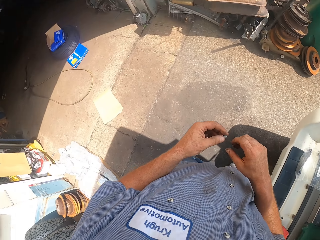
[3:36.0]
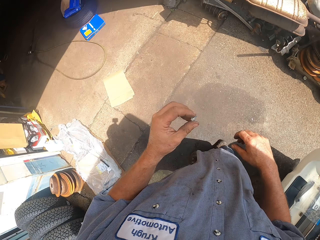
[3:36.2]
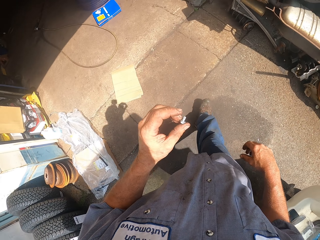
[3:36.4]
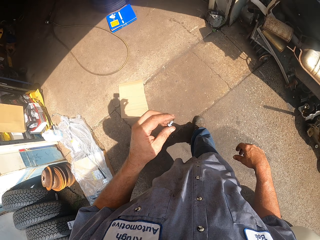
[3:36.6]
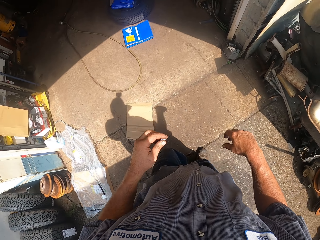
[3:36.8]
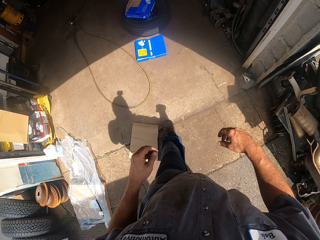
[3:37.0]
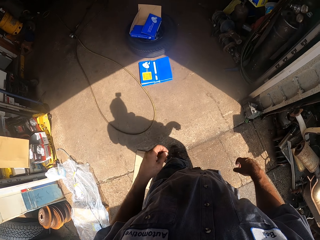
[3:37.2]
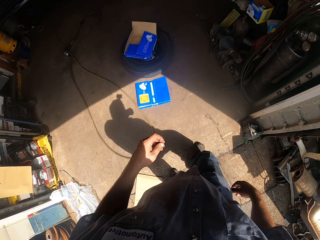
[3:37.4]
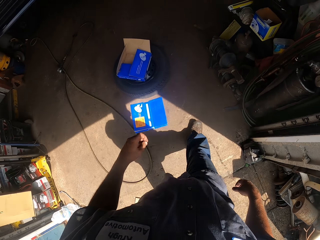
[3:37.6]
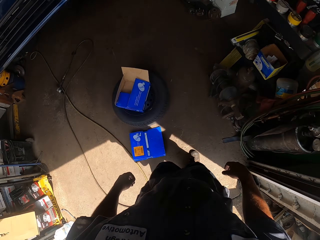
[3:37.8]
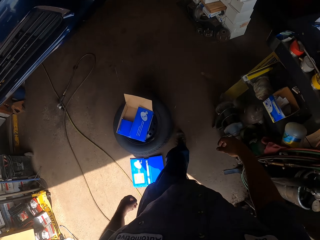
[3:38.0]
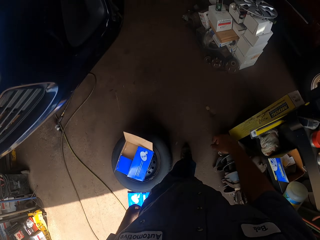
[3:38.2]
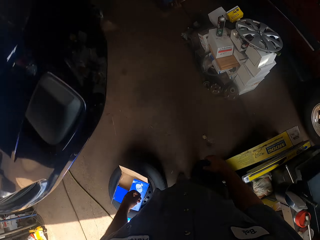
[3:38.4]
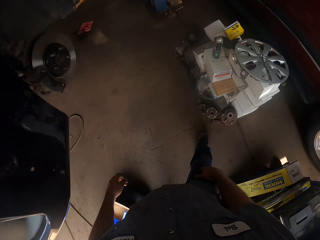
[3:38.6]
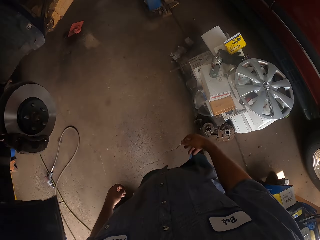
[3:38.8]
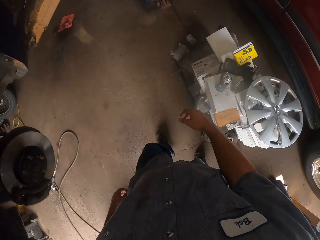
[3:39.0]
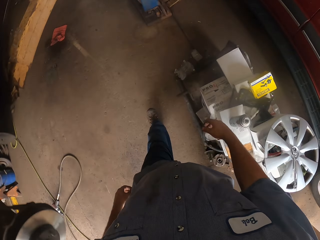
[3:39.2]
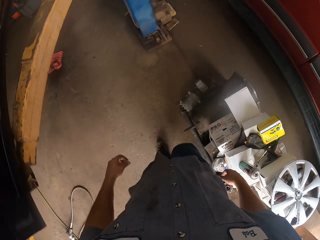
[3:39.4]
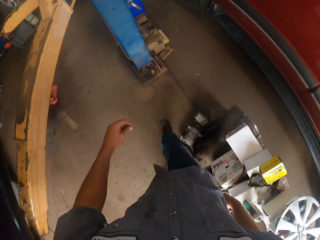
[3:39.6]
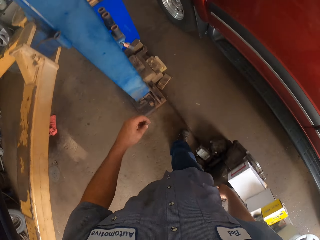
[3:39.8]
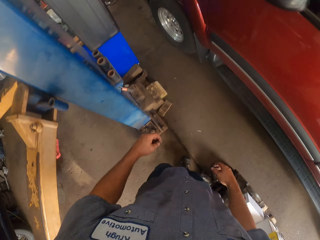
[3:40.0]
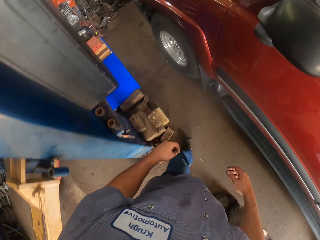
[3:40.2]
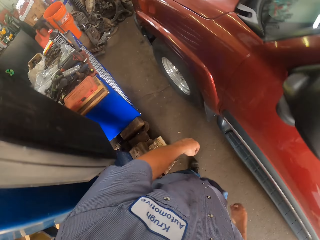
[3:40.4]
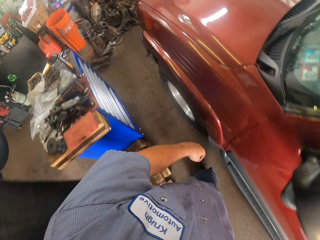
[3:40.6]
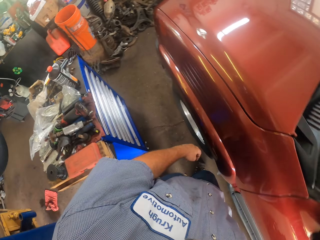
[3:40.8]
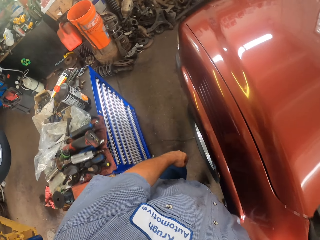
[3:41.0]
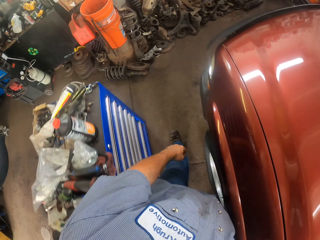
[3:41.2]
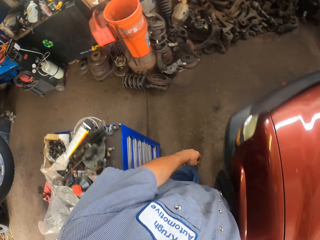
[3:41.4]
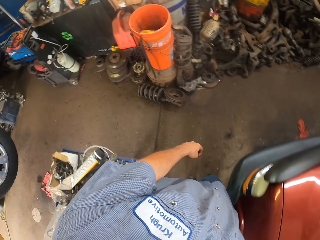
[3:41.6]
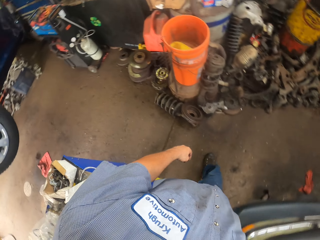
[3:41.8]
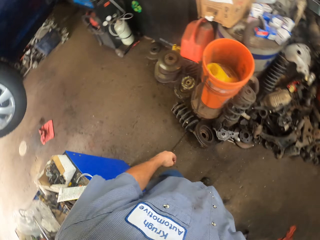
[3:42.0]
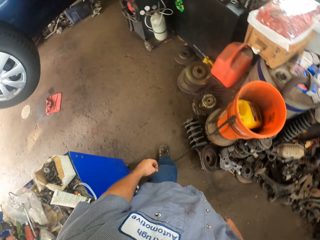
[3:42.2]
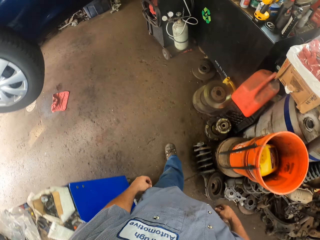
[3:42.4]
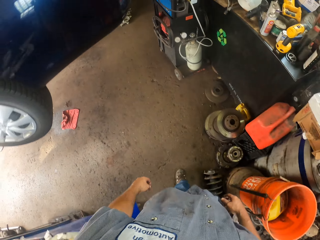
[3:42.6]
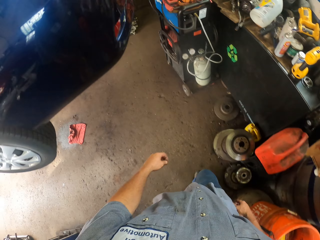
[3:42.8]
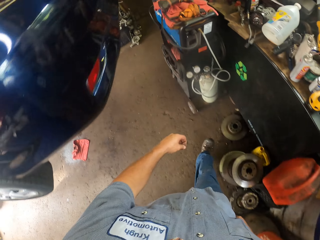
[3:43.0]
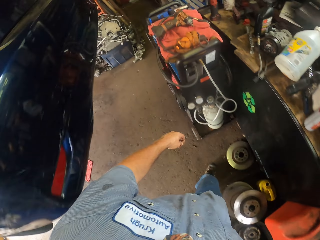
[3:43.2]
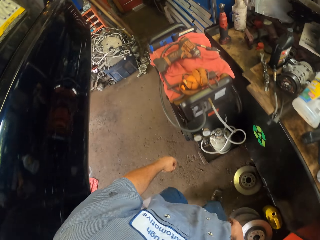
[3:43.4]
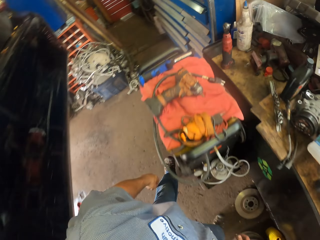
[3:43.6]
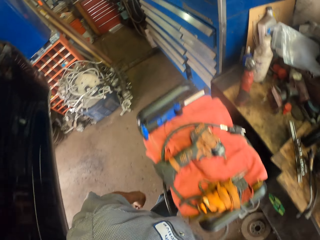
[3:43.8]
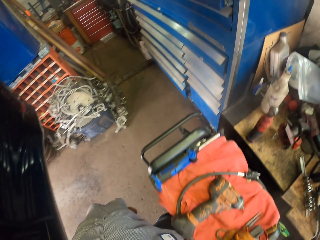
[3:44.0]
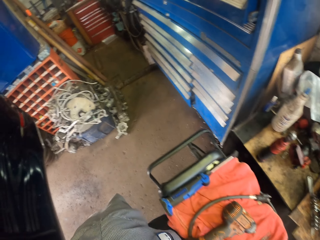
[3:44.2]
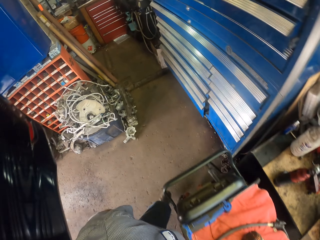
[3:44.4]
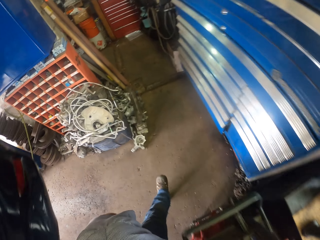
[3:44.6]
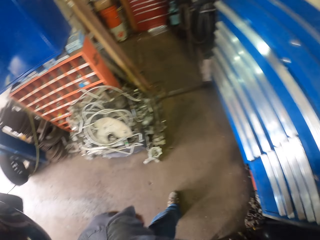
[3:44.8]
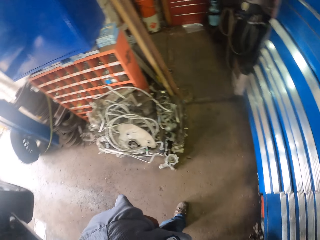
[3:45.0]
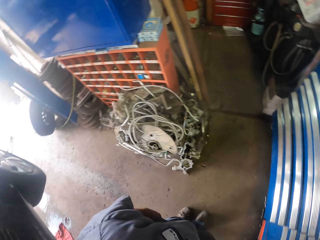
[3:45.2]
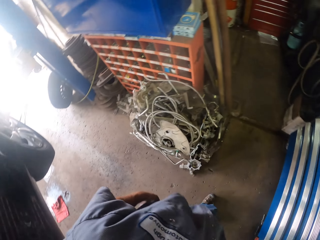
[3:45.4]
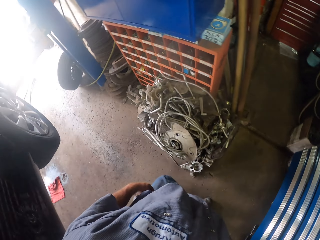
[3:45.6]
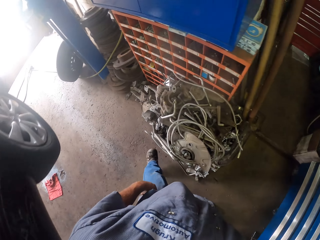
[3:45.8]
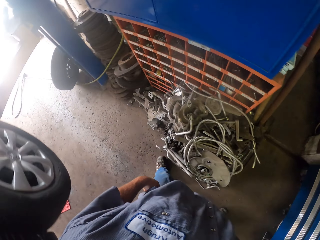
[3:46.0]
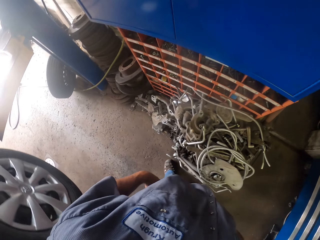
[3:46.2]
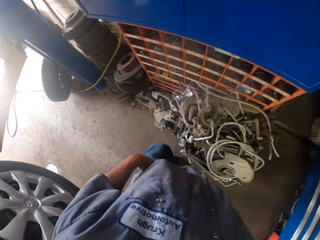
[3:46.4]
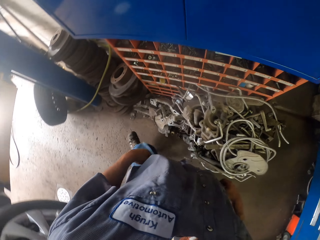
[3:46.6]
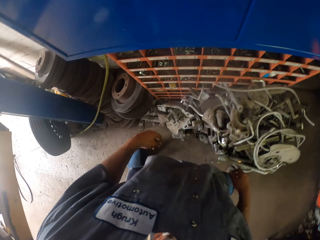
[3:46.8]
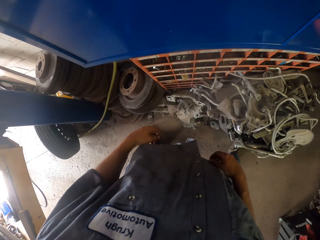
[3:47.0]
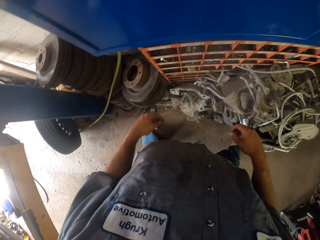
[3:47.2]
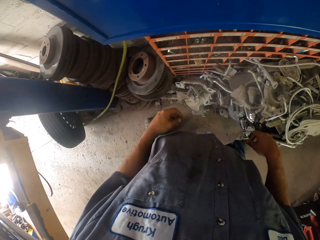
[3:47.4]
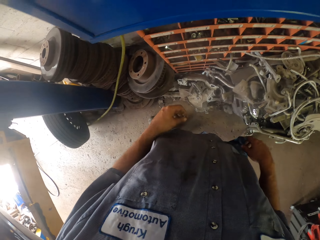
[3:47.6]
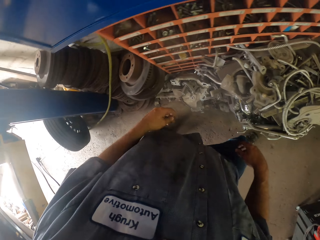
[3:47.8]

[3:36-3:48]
The camera wearer holds a screw. They walk around with the screw.

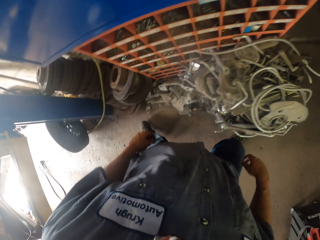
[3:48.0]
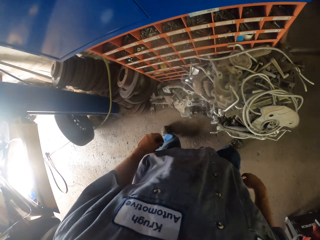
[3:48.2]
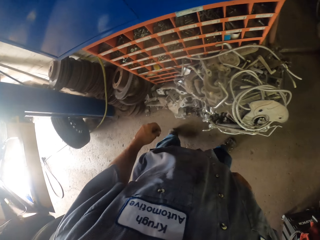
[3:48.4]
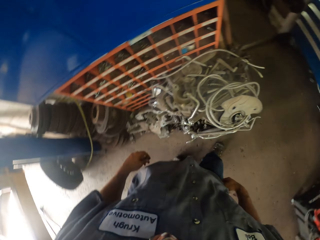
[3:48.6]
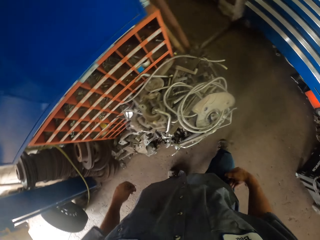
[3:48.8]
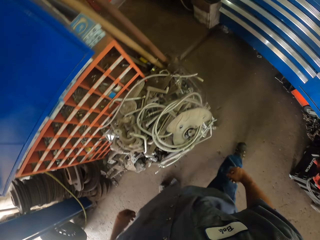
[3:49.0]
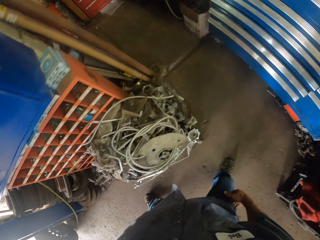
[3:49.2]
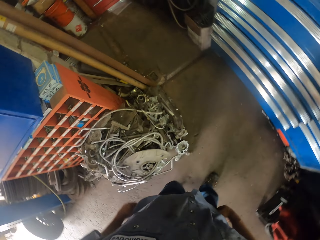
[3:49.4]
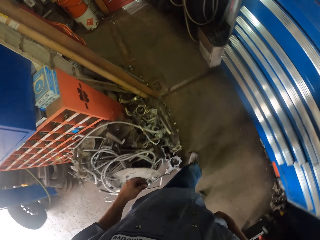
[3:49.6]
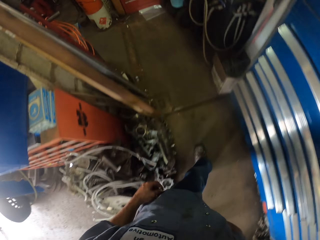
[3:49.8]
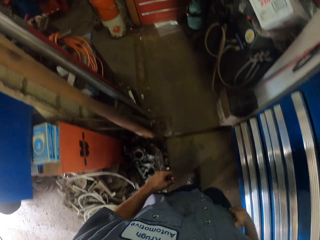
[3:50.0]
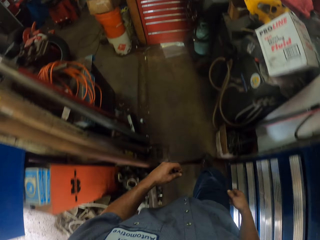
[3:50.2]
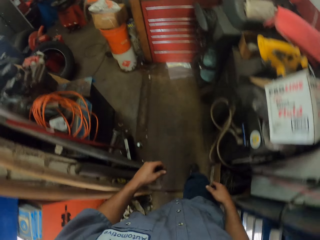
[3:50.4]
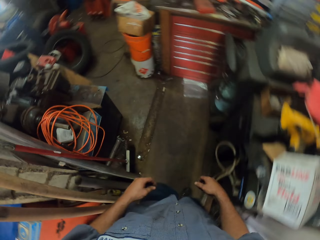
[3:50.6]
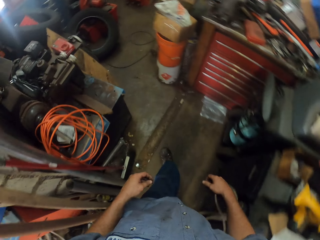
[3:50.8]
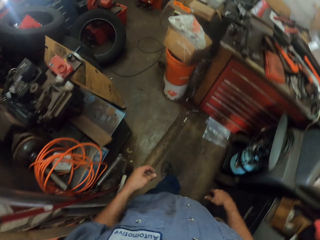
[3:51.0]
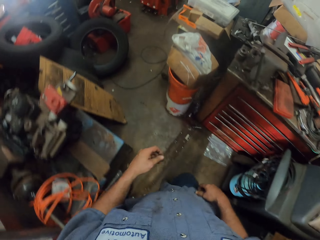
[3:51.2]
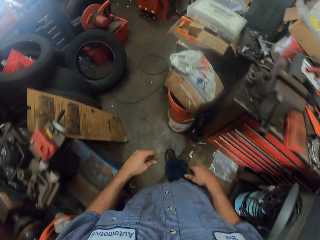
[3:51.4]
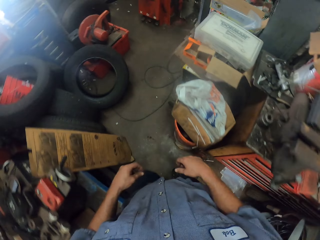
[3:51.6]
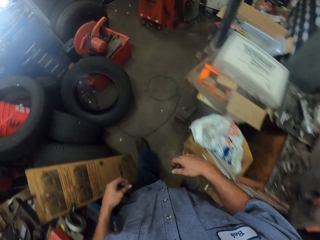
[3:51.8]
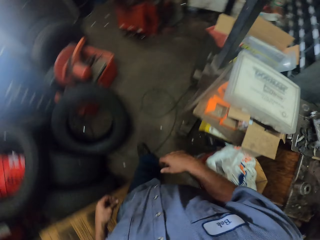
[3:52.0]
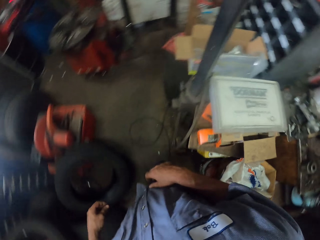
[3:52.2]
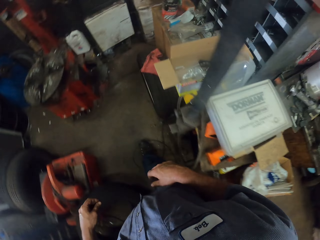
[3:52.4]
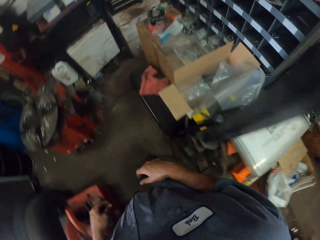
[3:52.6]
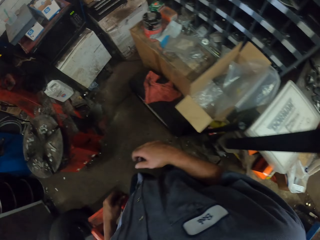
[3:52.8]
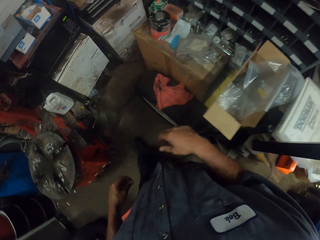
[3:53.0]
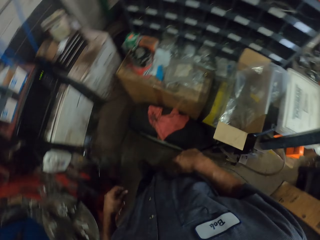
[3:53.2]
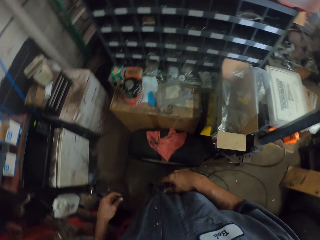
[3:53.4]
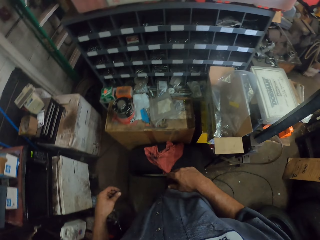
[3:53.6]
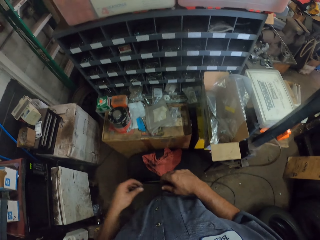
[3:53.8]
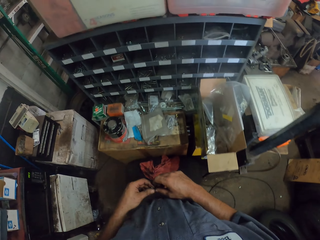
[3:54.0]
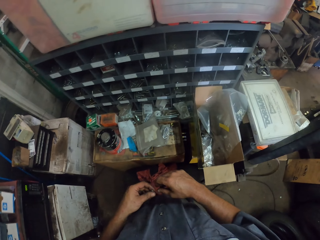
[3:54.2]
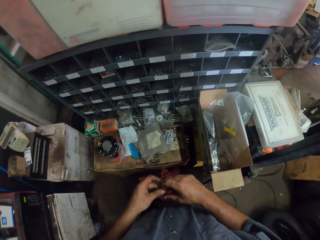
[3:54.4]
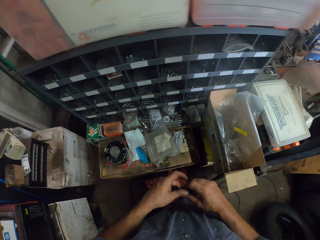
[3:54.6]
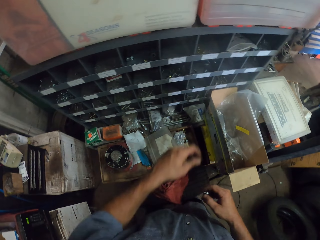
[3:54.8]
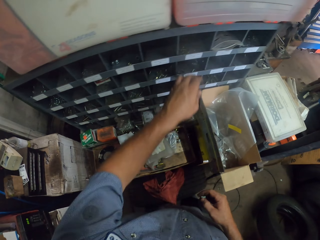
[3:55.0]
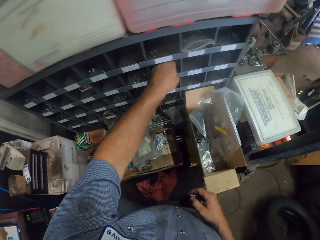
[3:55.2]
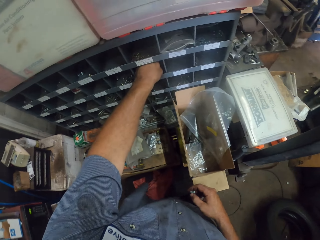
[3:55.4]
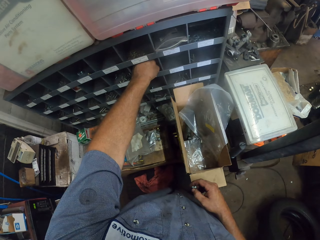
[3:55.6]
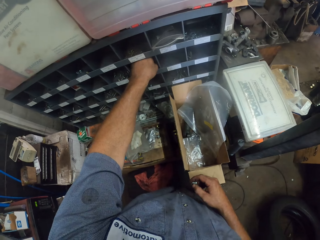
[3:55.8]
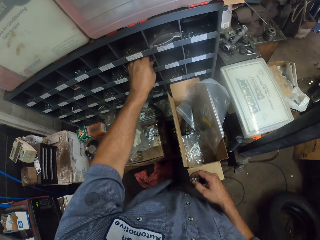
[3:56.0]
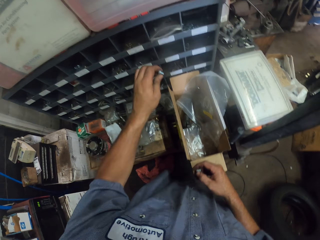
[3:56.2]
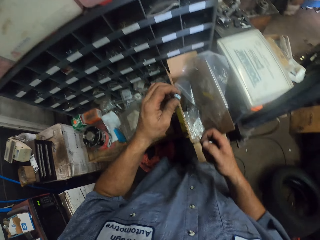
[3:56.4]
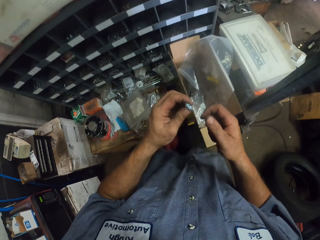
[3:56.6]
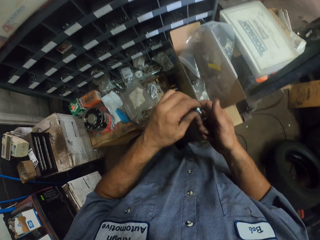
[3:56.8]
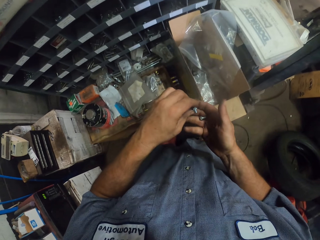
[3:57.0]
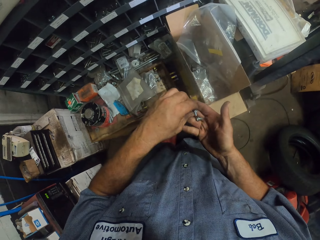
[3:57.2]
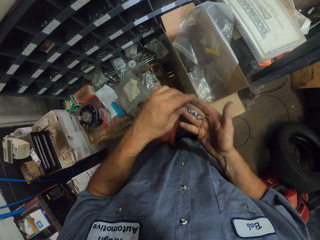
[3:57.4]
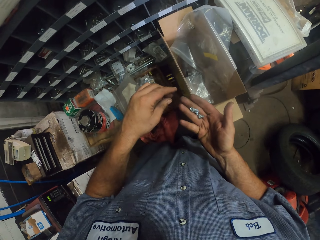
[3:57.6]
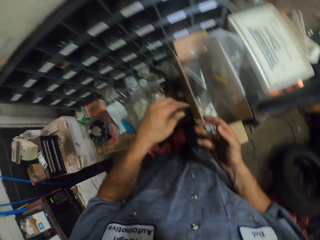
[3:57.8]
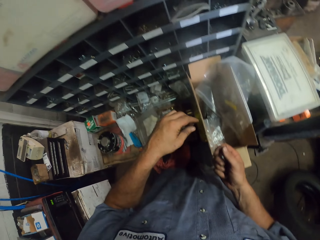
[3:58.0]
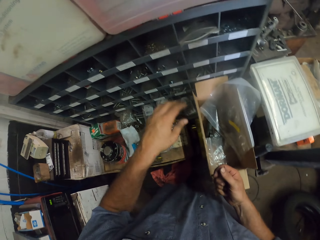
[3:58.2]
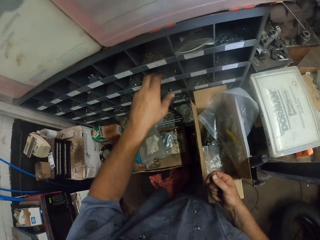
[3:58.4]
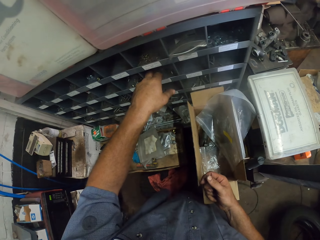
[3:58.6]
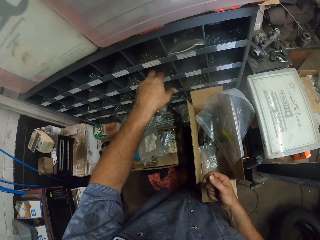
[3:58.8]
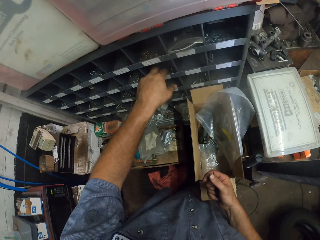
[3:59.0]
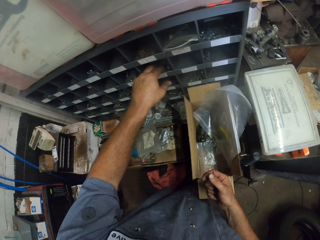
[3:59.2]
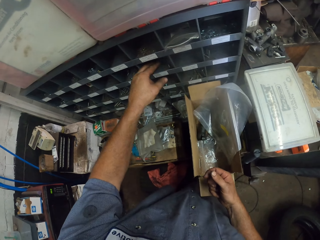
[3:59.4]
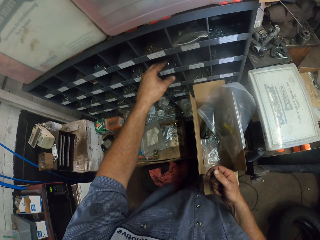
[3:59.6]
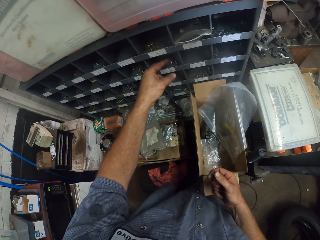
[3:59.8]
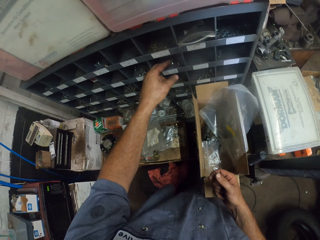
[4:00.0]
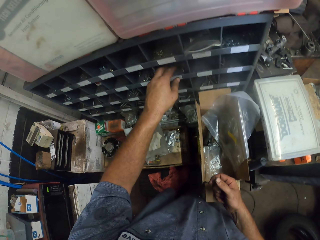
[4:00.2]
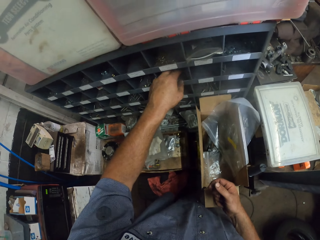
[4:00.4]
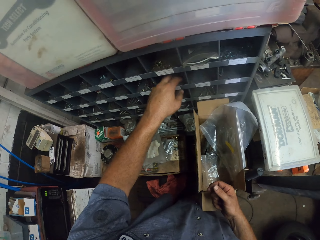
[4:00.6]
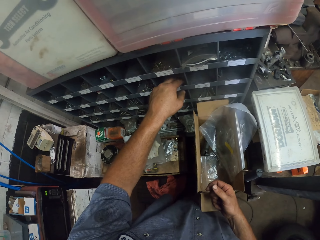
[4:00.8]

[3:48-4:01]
The camera wearer takes bolts or screws from the shelf.
